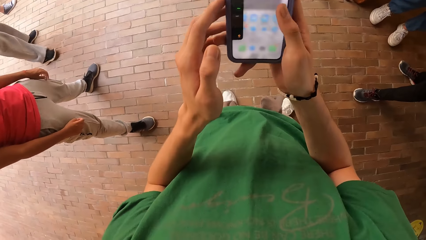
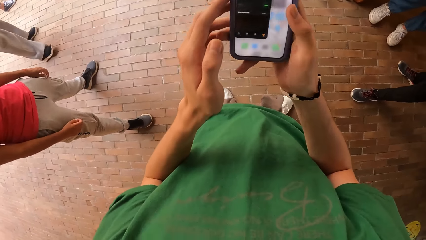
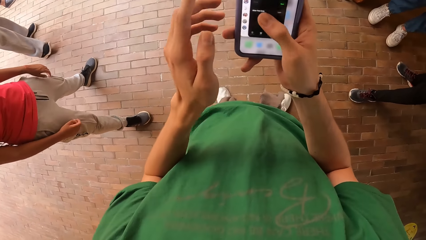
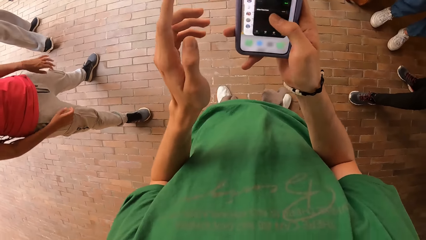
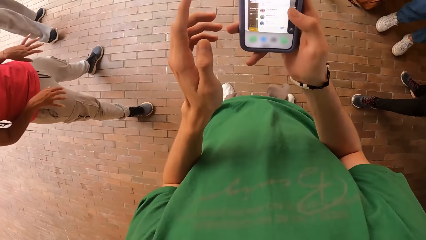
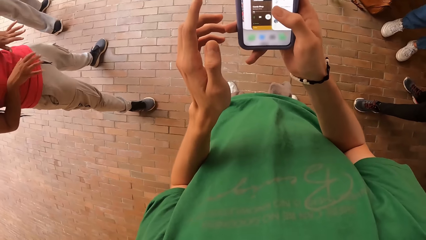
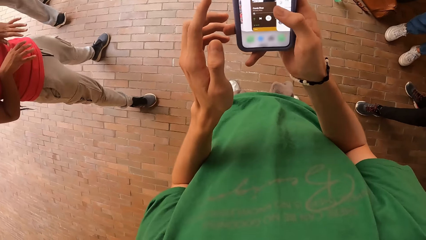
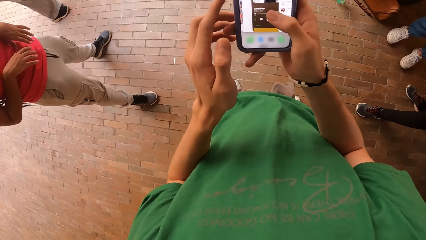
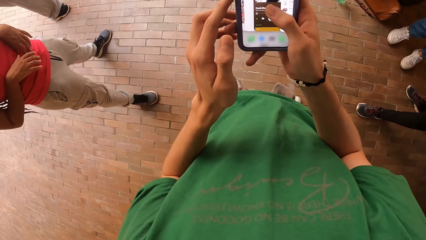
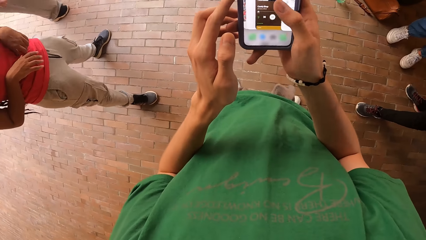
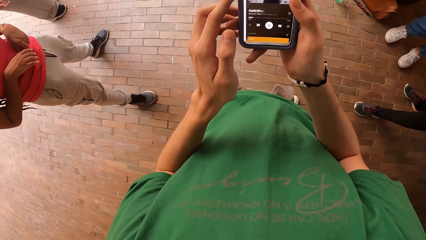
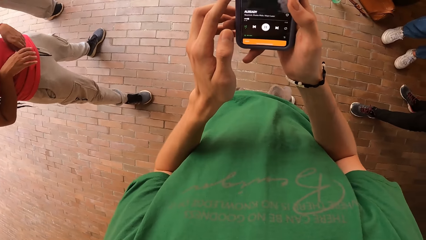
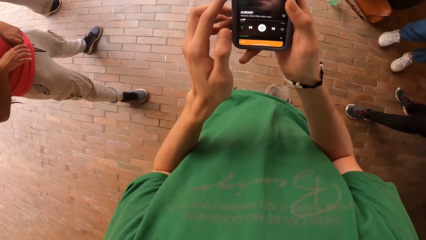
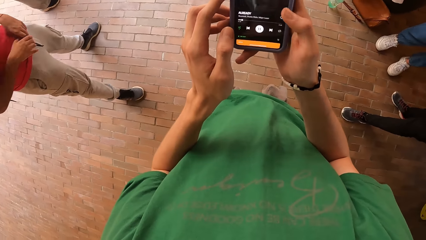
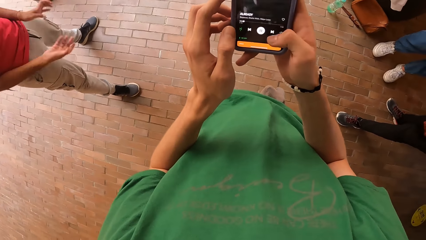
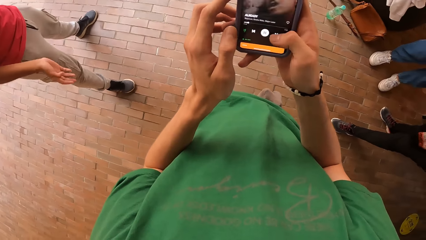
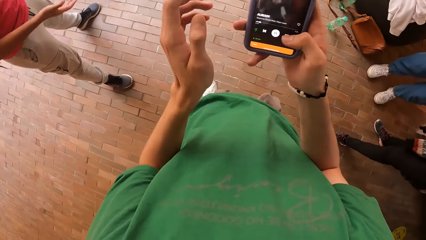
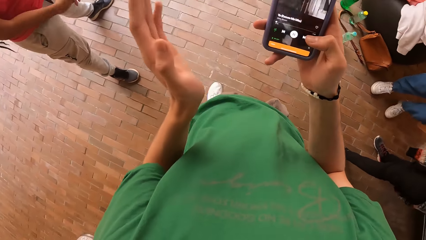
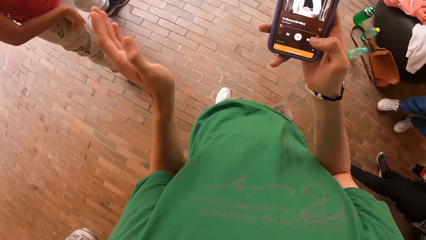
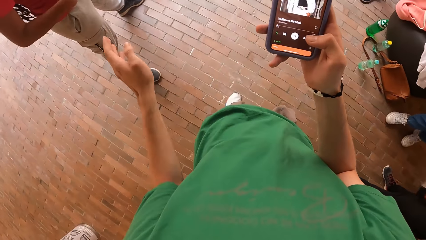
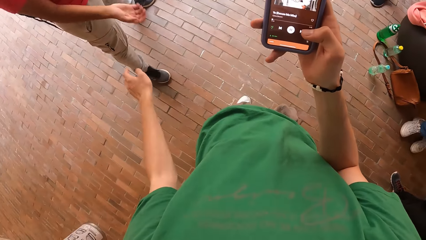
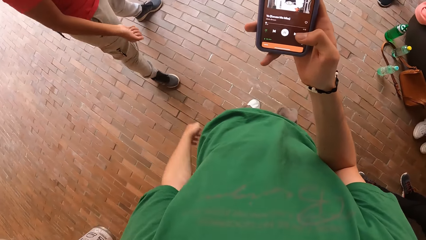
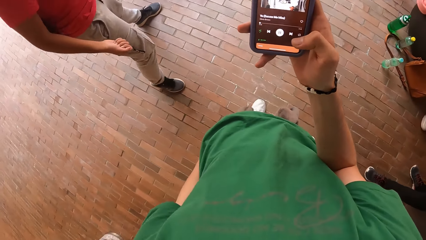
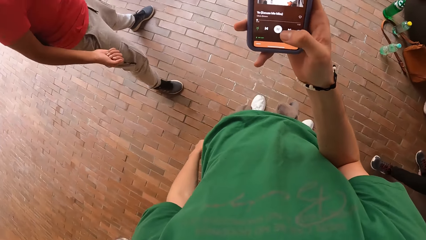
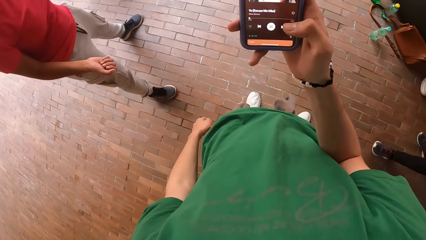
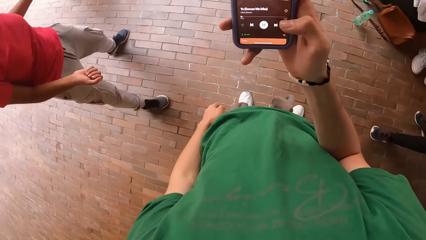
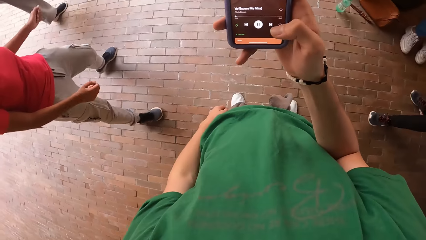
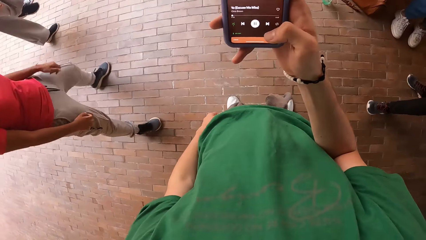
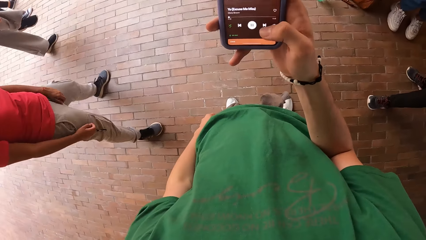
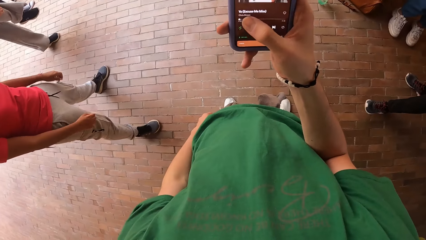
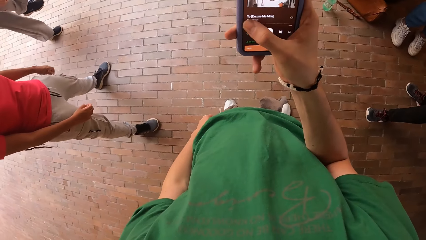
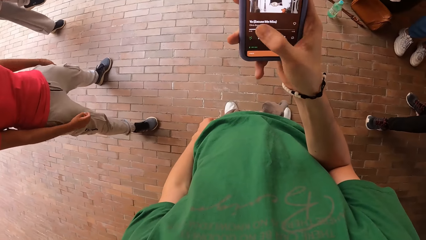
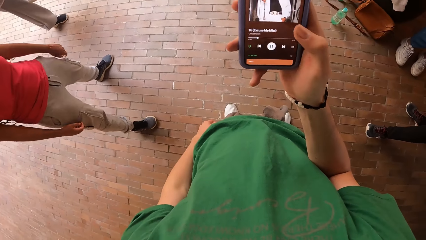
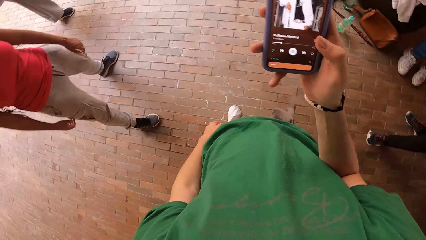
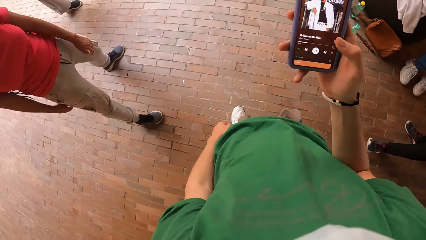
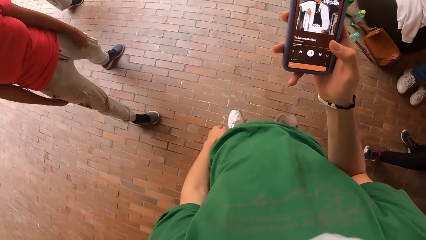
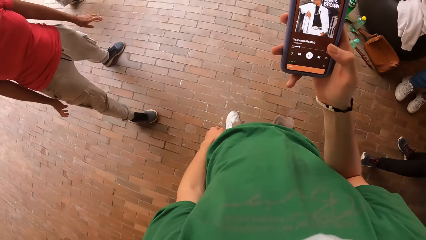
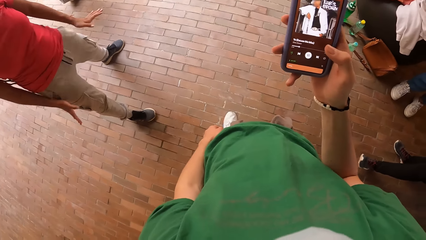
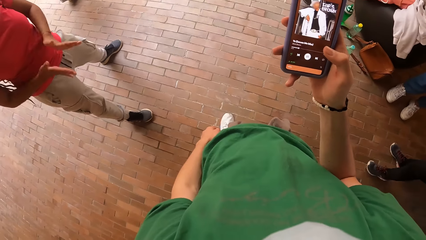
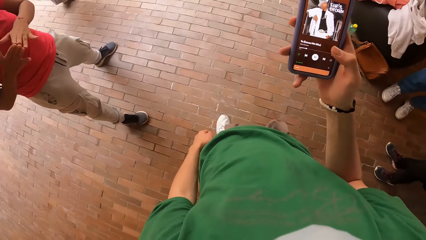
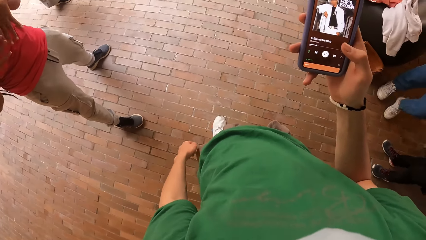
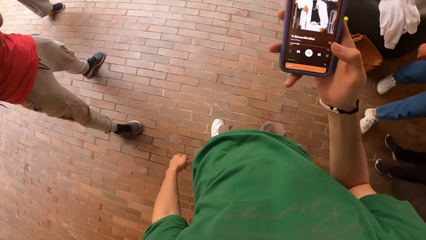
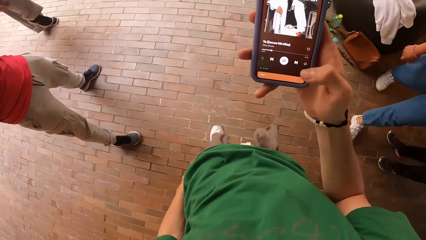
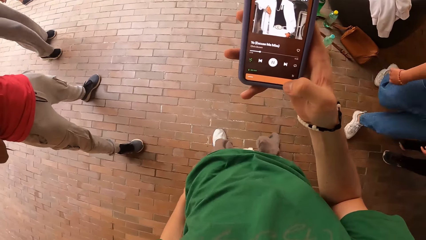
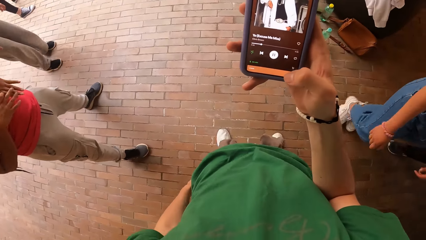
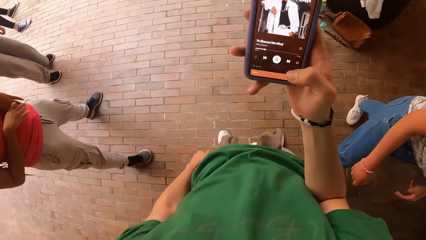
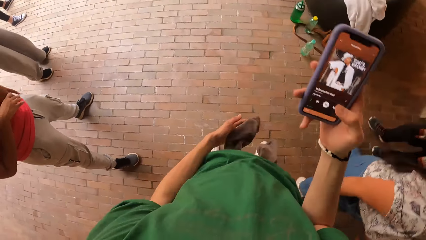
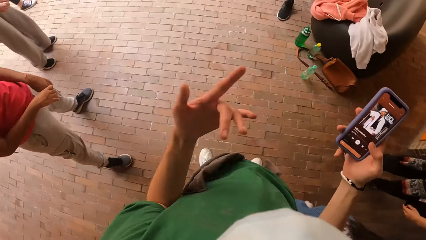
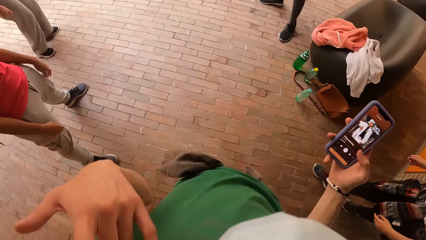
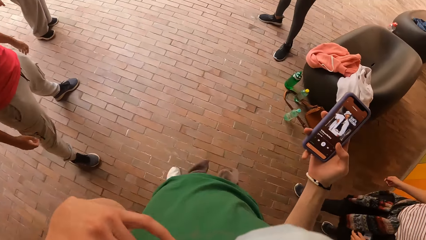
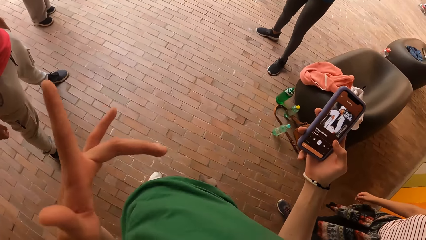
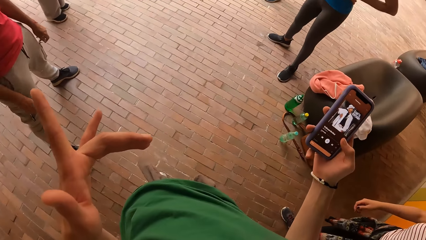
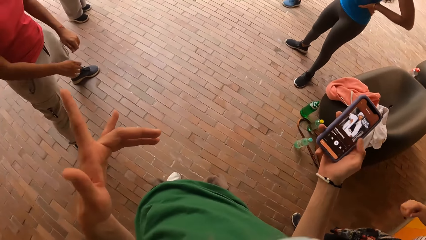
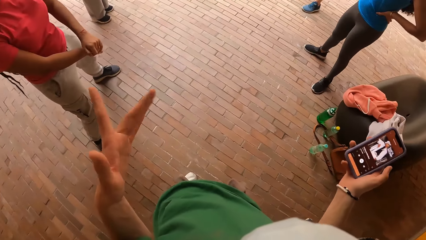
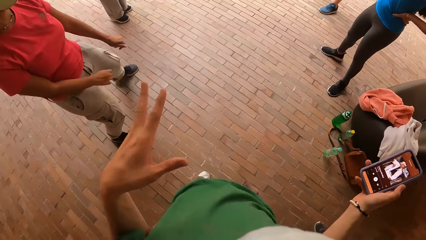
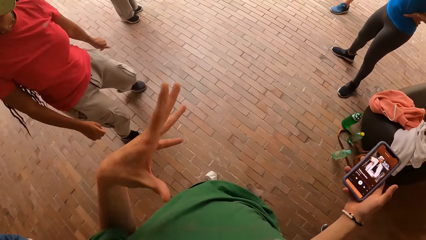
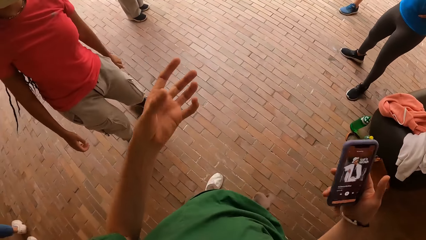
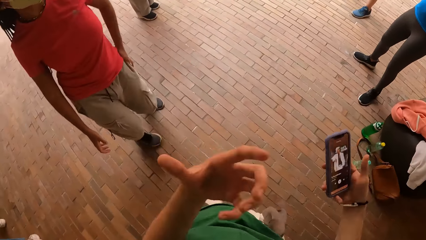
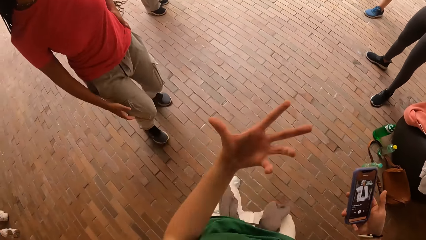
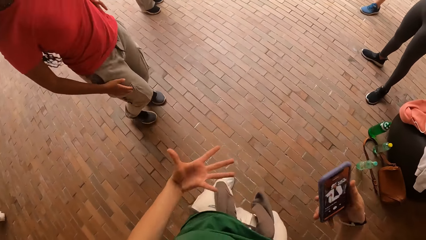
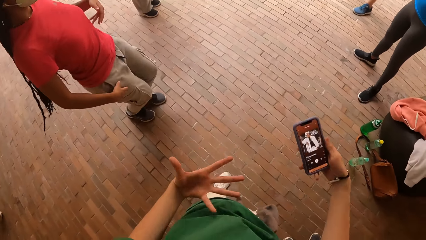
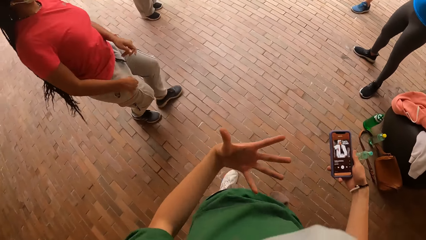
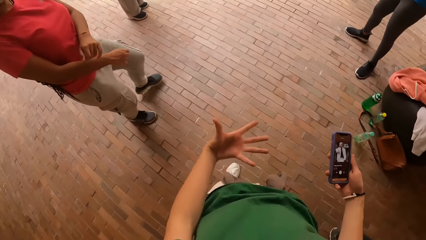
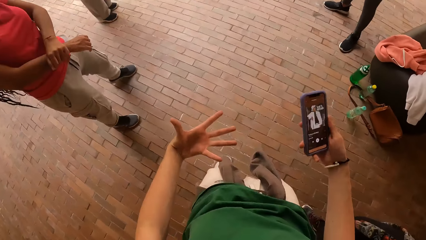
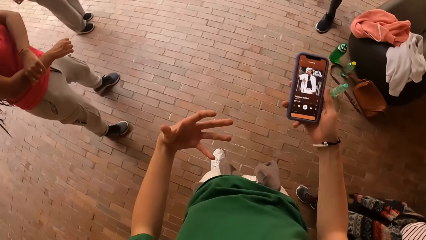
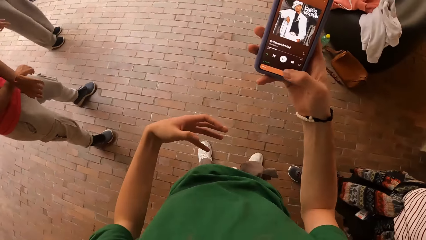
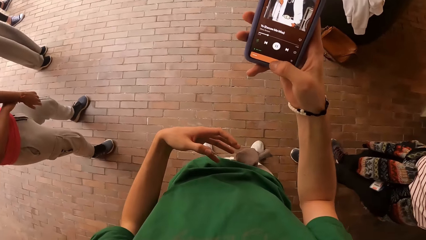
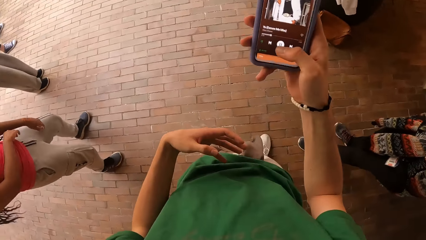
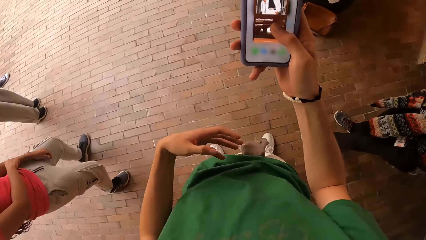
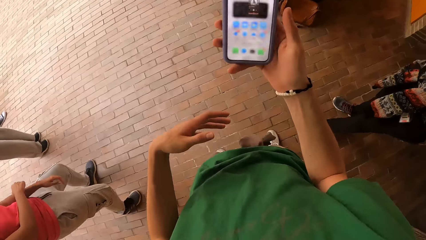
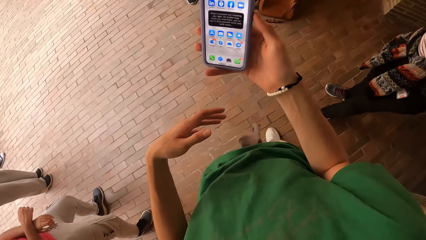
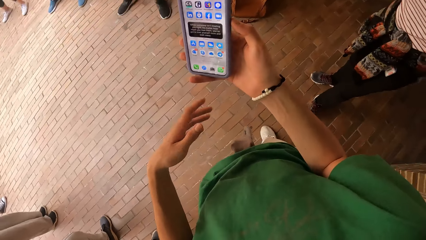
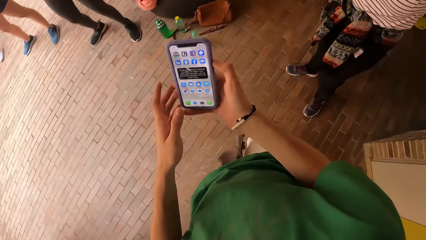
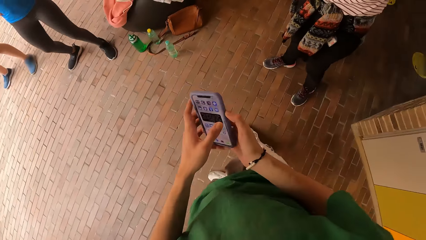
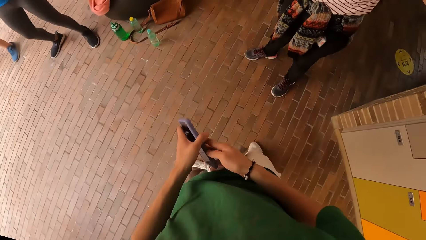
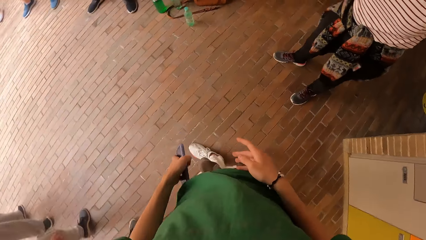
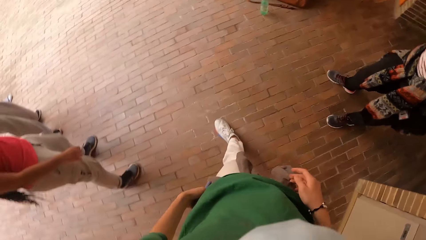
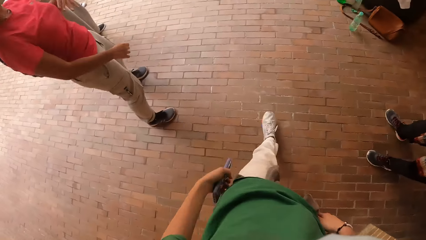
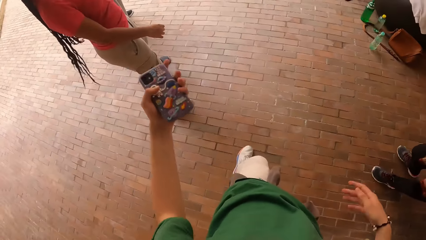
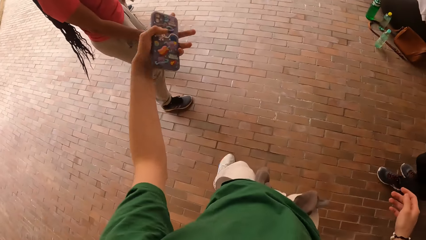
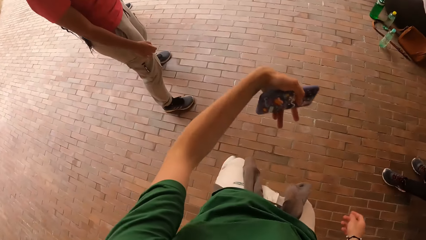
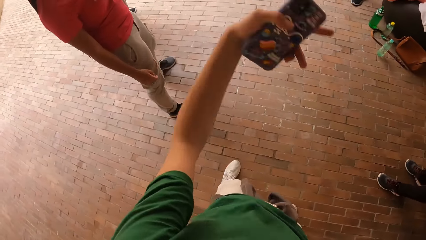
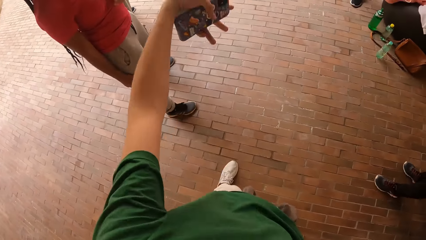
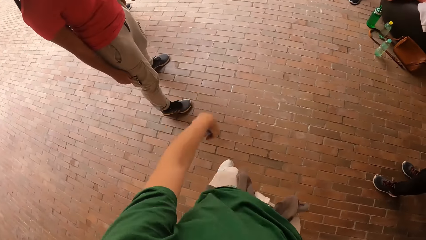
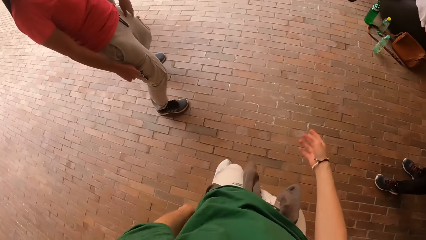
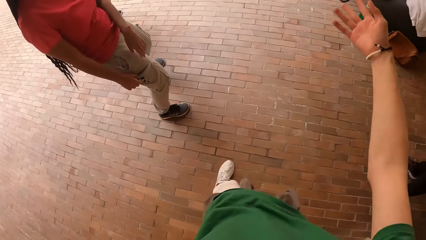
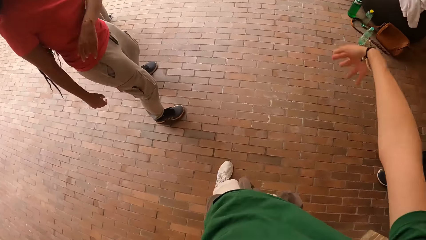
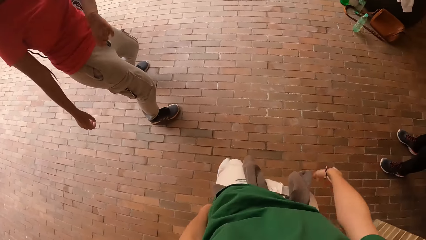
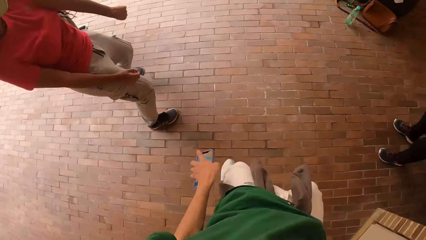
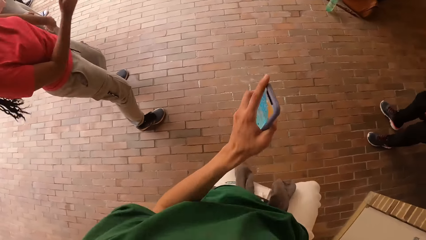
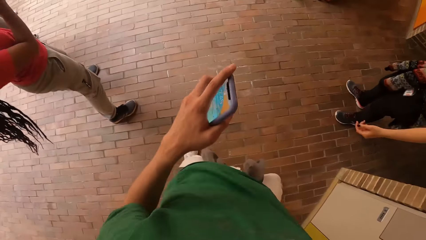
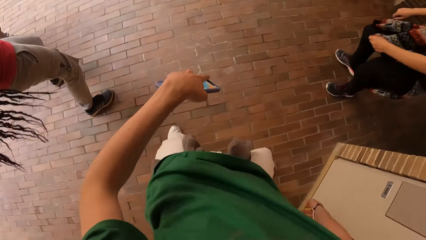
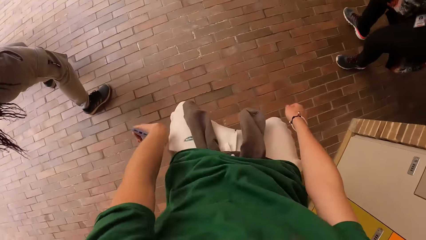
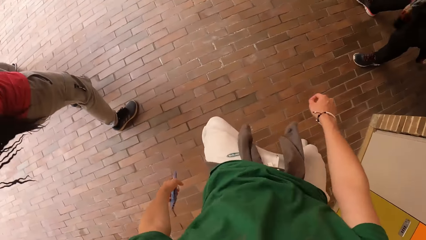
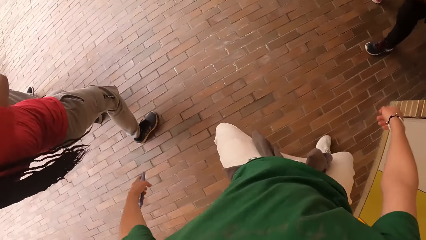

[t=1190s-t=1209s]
The camera wearer operates the mobile phone with his right hand. The woman holds her palms together. The camera wearer gestures his hand. He dances. He operates the phone. He passes the mobile phone from his right hand to his left hand. He presses the phone. He gestures his hand. He dances.
